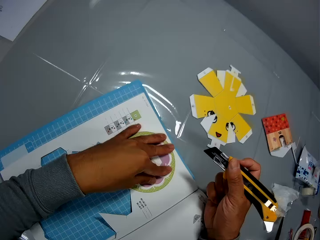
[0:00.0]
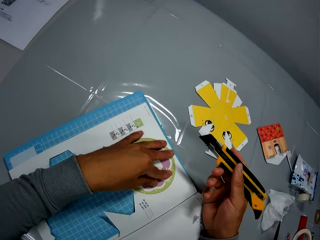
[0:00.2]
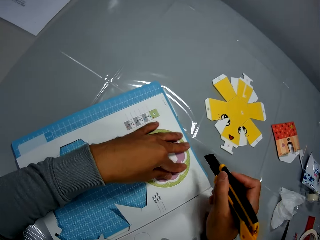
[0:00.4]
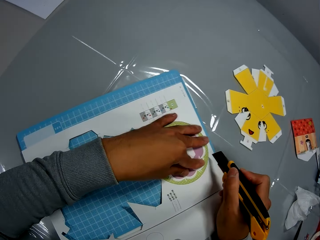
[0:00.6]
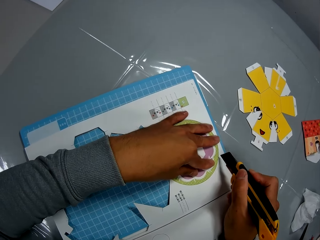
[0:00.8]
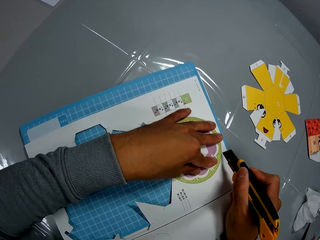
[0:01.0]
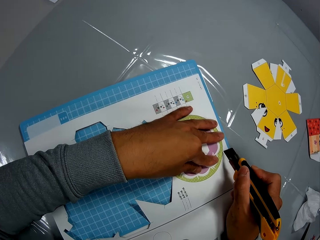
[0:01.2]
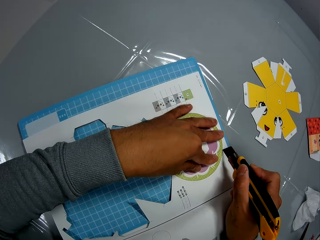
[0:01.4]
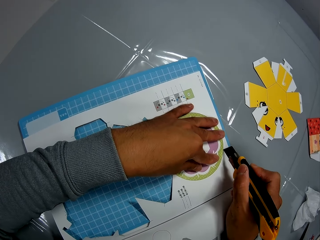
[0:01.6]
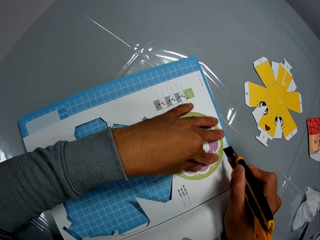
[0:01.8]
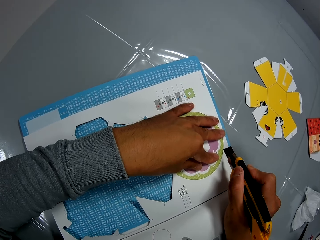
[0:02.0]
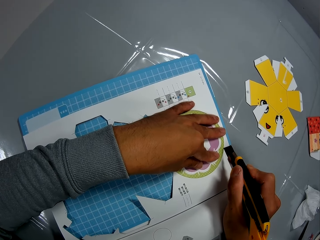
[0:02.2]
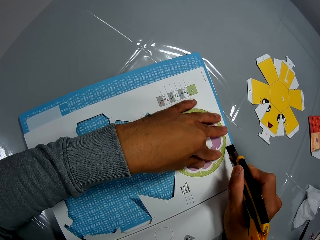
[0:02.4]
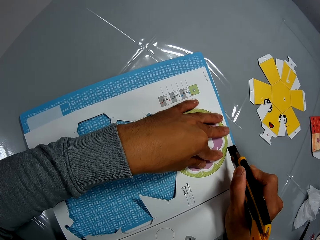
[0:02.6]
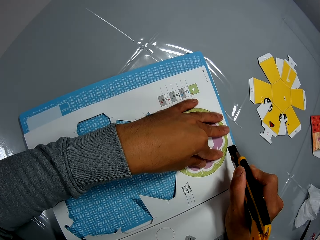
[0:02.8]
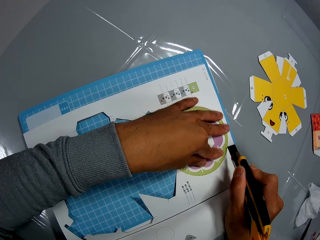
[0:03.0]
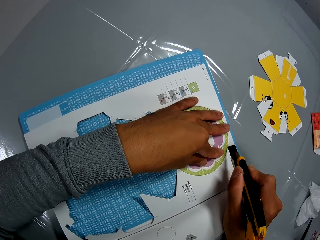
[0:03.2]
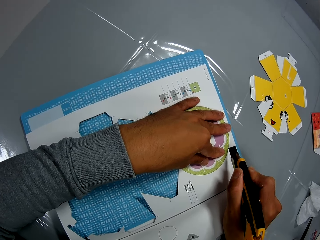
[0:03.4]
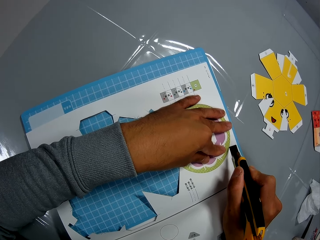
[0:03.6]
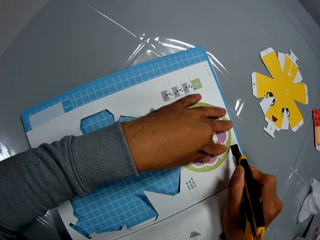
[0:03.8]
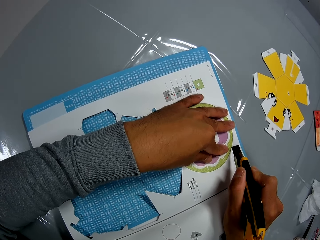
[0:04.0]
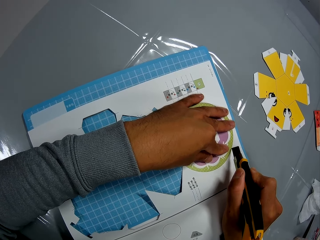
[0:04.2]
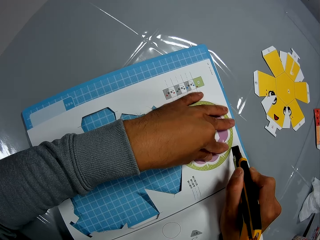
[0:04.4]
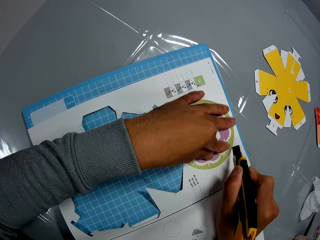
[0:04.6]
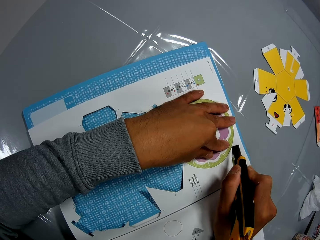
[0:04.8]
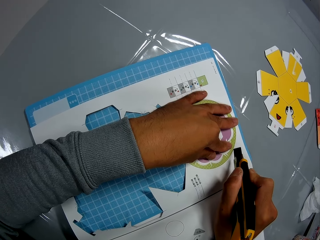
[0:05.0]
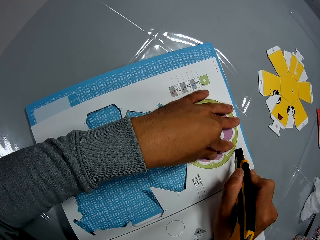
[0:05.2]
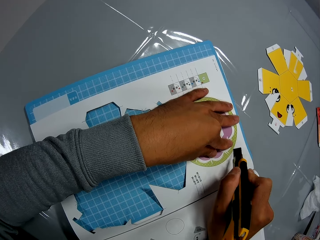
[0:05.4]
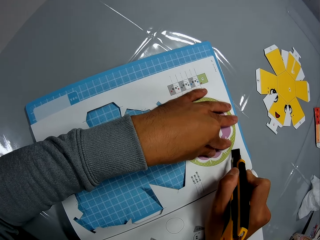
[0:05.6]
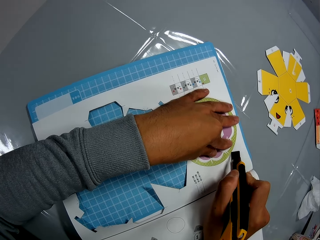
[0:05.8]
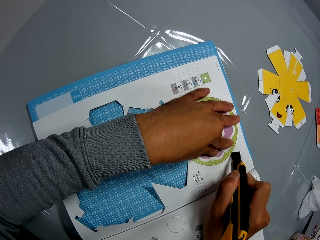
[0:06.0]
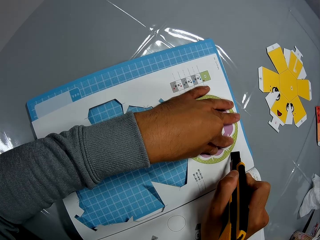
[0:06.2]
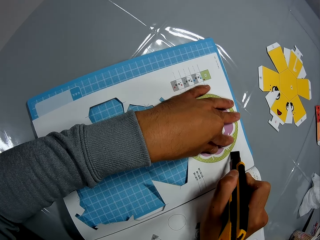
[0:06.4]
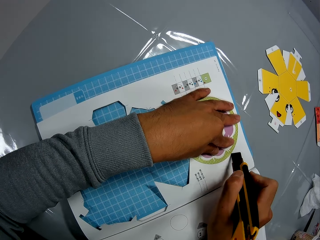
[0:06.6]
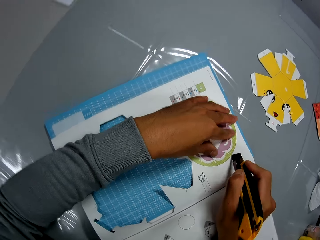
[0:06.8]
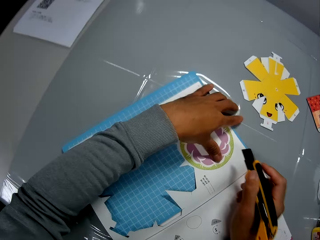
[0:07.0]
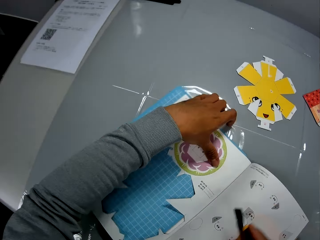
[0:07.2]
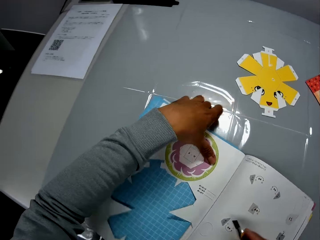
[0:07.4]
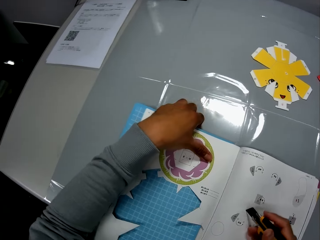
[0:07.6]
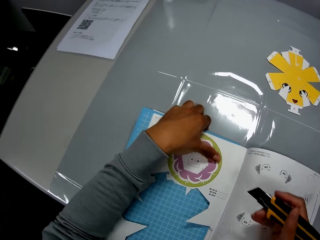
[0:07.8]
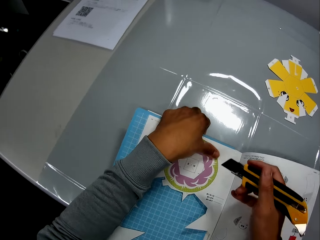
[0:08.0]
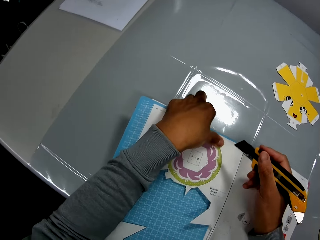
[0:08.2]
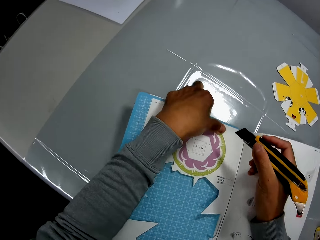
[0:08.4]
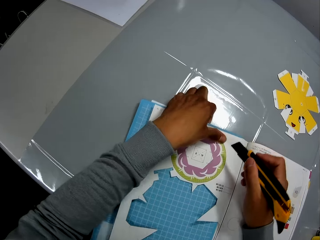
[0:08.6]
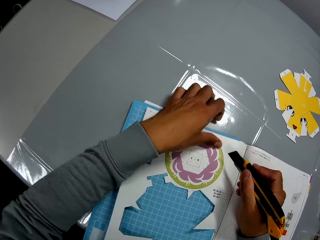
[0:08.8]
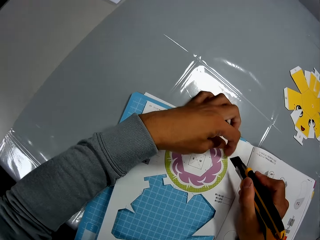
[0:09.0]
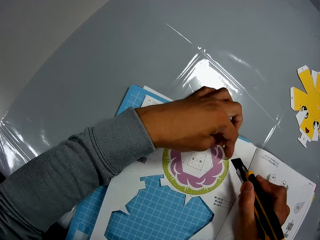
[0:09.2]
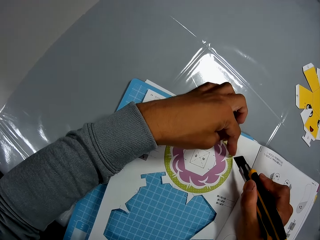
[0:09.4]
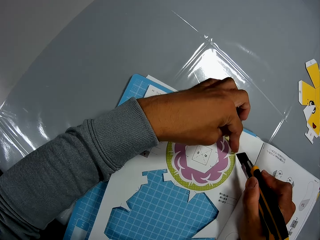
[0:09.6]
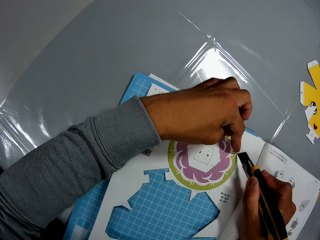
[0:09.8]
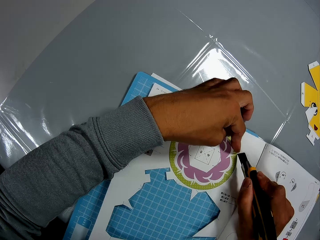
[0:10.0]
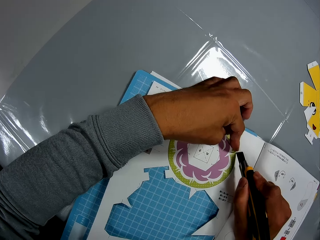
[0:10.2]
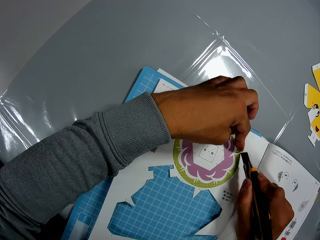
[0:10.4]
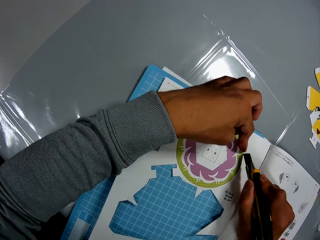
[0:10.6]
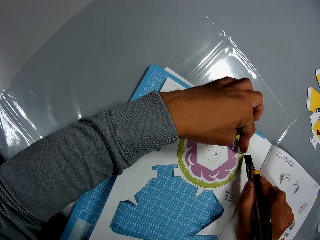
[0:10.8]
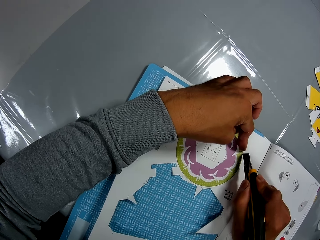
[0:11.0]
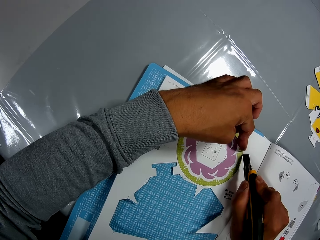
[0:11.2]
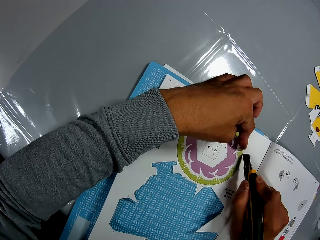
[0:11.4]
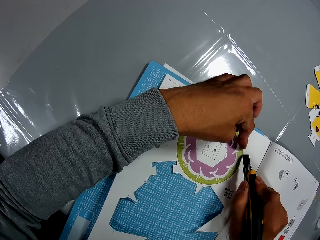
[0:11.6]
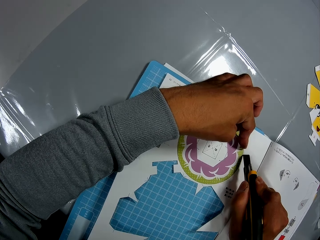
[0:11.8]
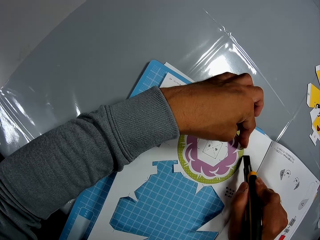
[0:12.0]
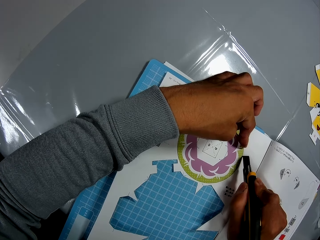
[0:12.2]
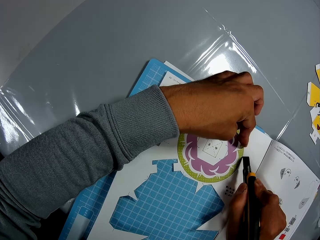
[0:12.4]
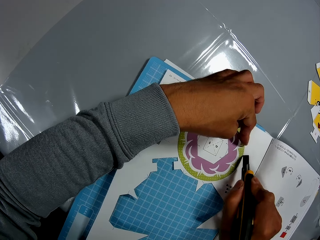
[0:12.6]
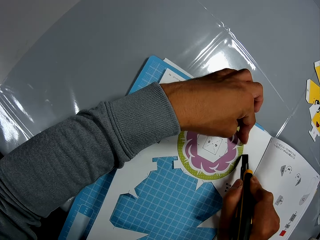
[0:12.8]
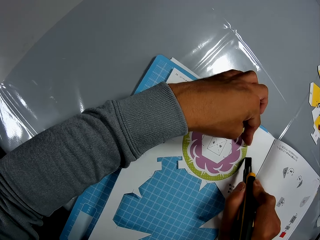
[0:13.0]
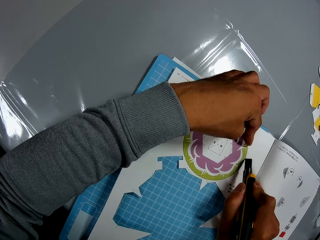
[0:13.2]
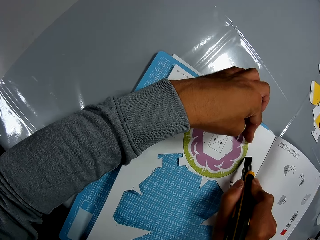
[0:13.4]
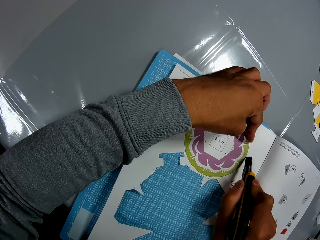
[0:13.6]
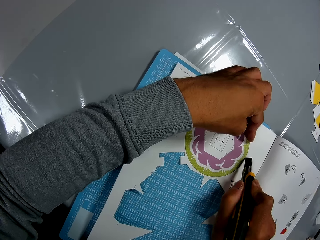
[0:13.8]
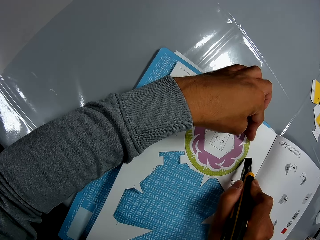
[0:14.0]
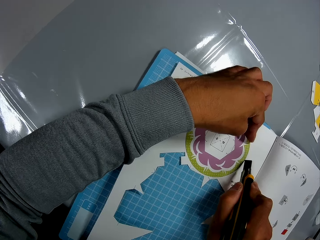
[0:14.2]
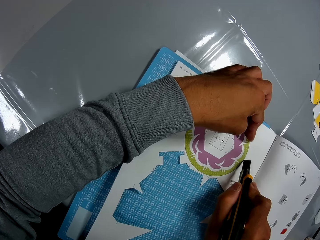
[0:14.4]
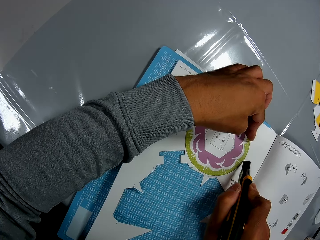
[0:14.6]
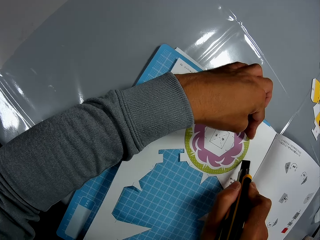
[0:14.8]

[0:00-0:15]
The camera wearer places his left hand on a paper craft. He holds a precision knife in his hand. He cuts a crafting book with a craft knife. He traces the craft in the paper craft with the precision knife. He turns the crafting book. He adjusts the paper craft on a self healing cutting mat. He cuts the crafting book. He traces the craft in the paper craft with the precision knife.

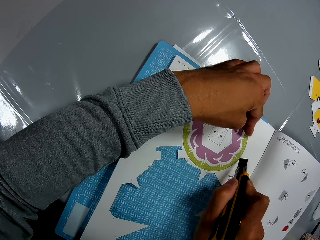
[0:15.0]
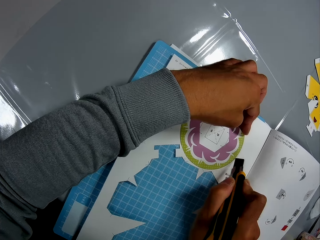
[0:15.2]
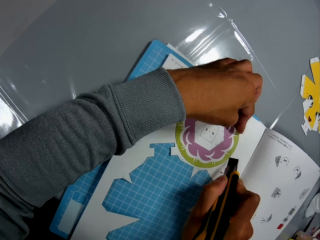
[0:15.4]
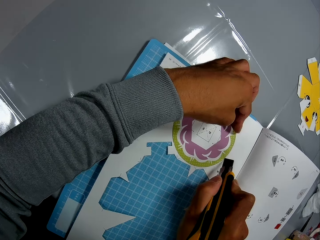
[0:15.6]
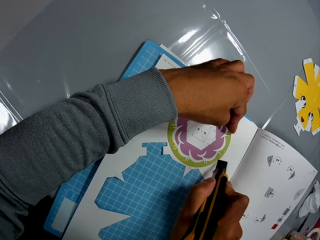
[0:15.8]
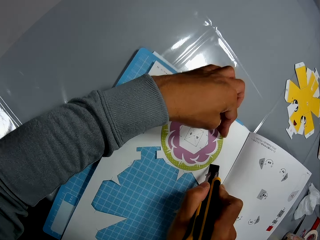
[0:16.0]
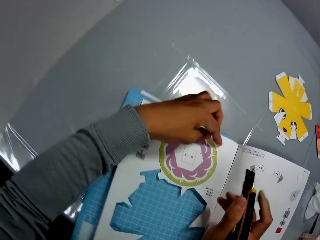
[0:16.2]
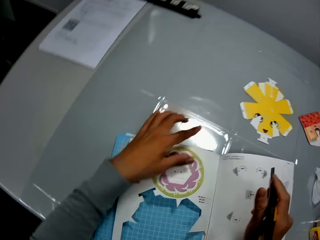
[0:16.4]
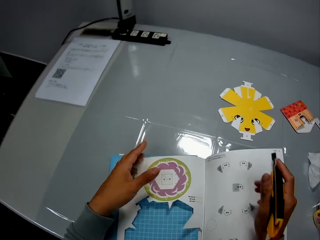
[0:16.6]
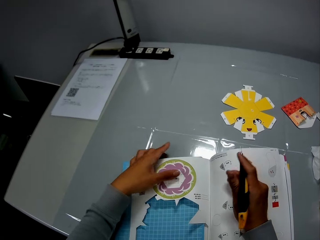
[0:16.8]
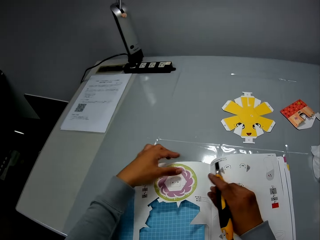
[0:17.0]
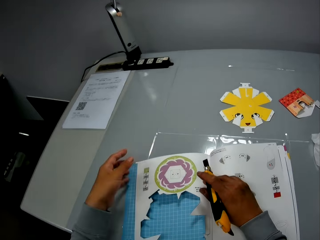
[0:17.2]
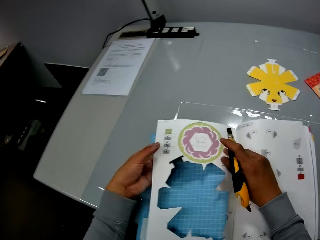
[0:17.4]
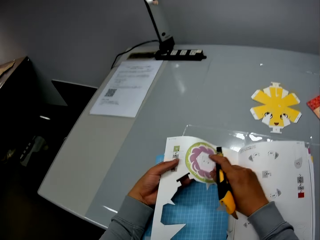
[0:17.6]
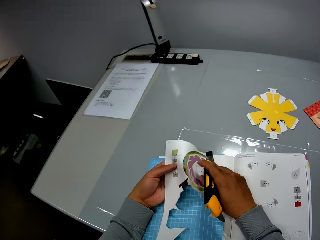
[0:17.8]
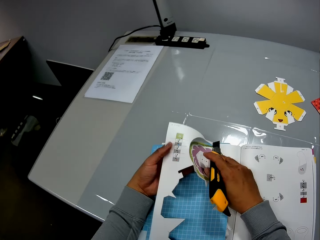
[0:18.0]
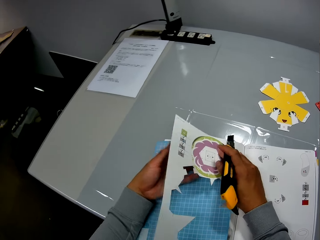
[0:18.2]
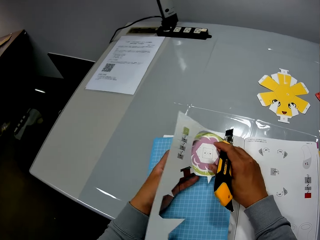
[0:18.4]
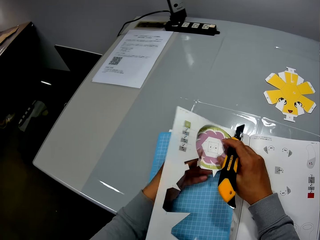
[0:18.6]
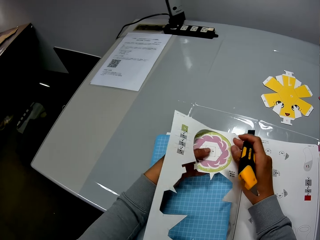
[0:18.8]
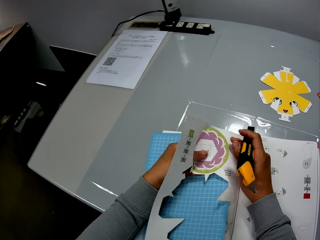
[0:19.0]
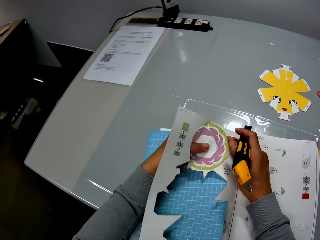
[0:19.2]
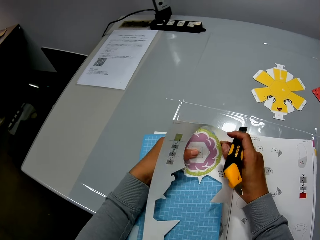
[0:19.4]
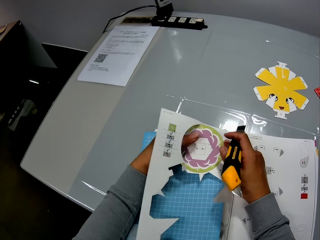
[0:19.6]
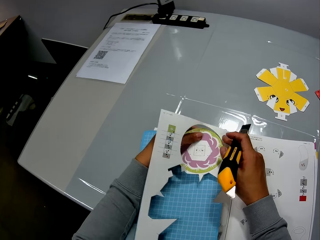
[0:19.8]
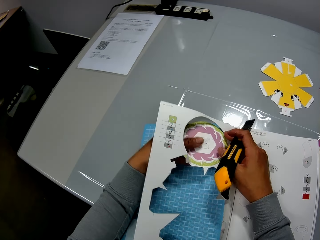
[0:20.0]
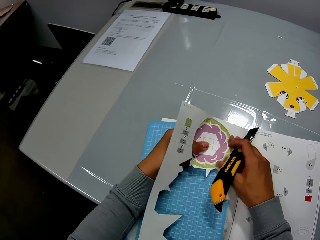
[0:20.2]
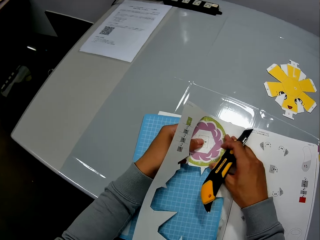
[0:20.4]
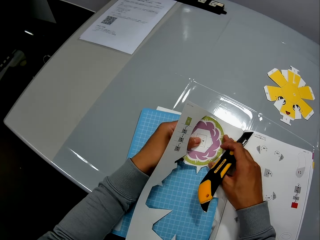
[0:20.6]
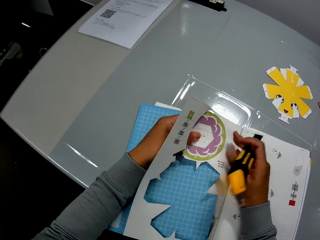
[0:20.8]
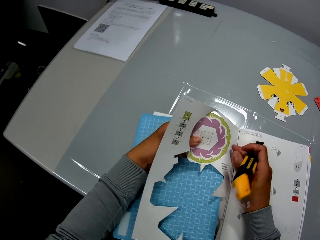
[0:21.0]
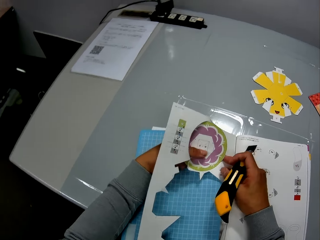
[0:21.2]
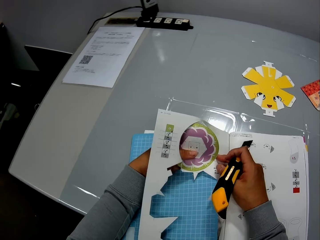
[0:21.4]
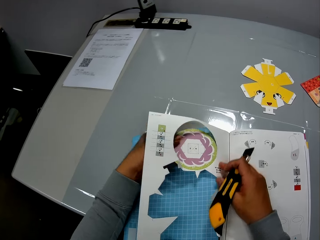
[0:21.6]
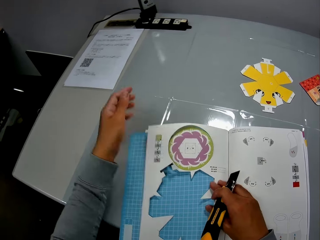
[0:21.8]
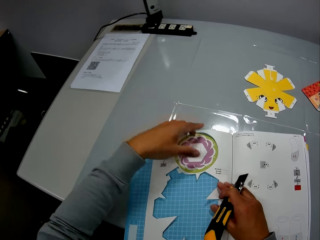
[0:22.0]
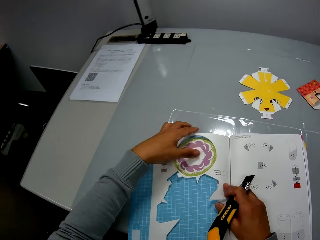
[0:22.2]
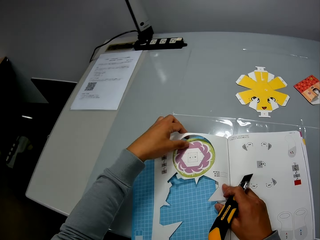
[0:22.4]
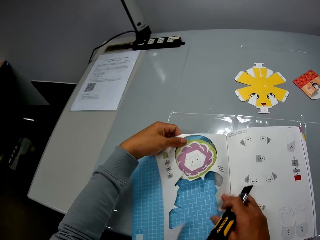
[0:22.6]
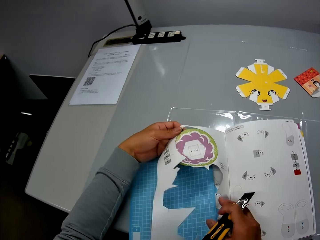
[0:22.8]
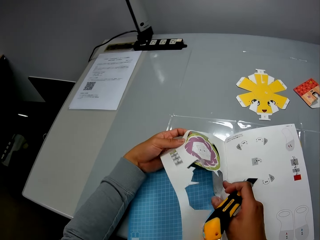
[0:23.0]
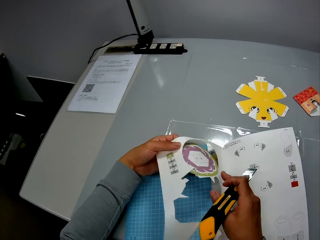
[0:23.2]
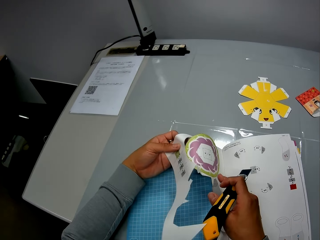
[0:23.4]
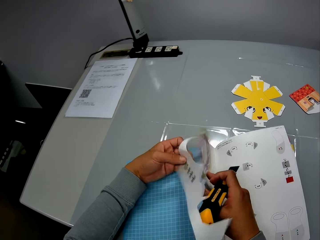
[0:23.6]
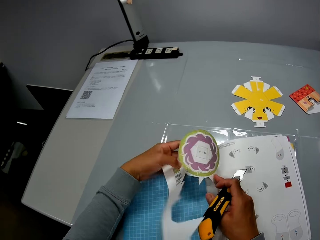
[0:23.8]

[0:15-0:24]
The camera wearer removes the craft paper. They adjust the craft in the paper craft on a self healing cutting mat.
